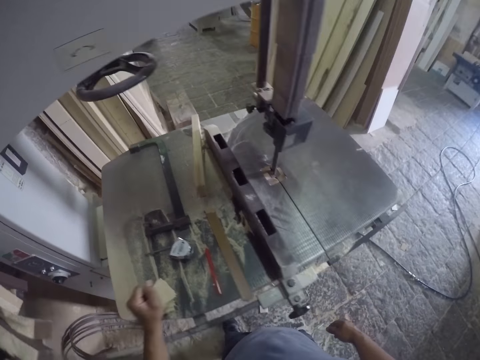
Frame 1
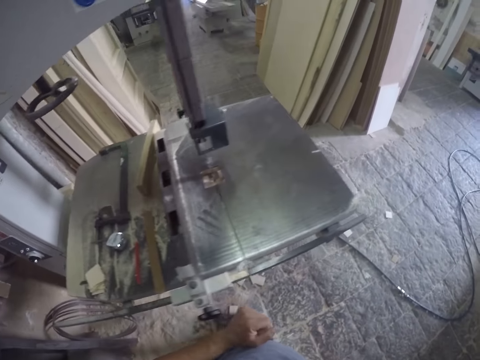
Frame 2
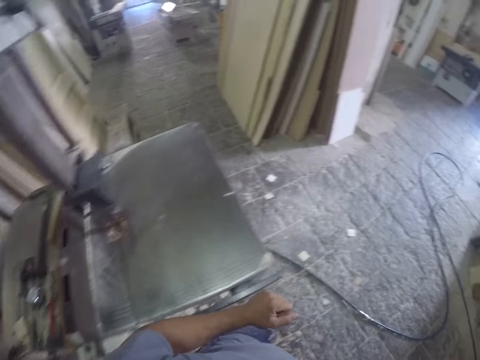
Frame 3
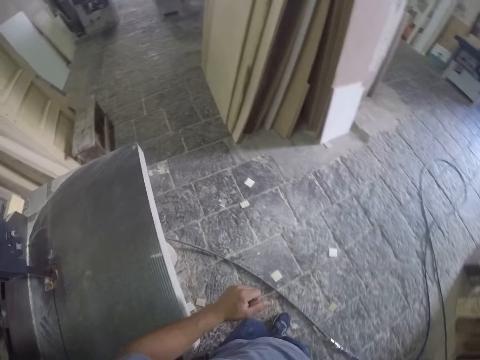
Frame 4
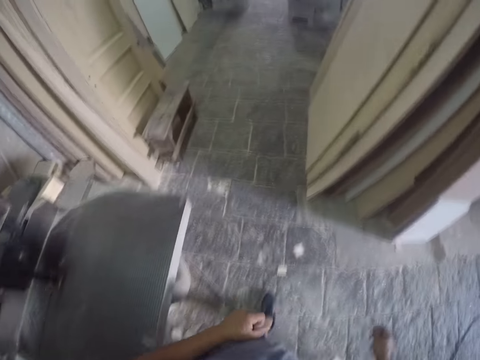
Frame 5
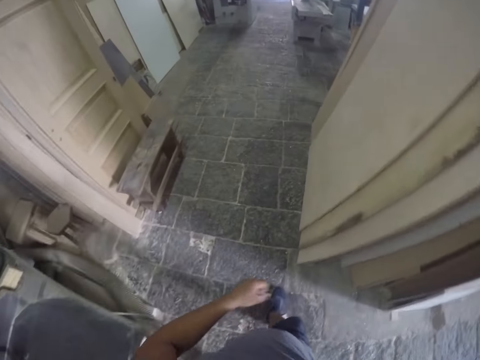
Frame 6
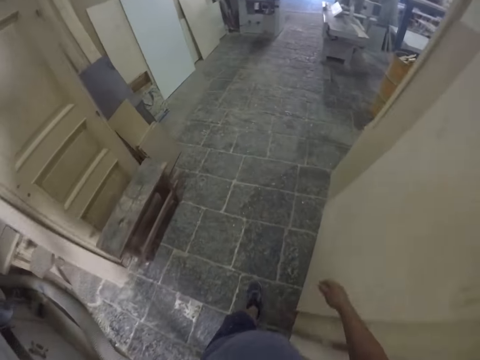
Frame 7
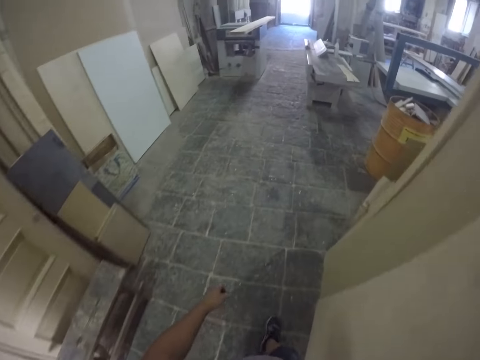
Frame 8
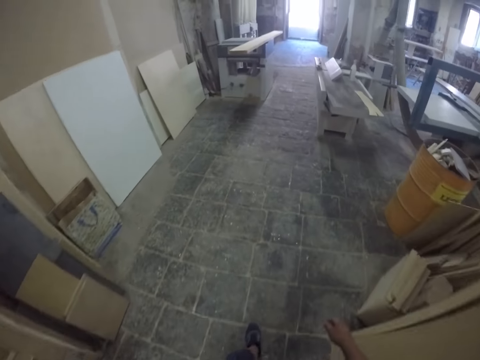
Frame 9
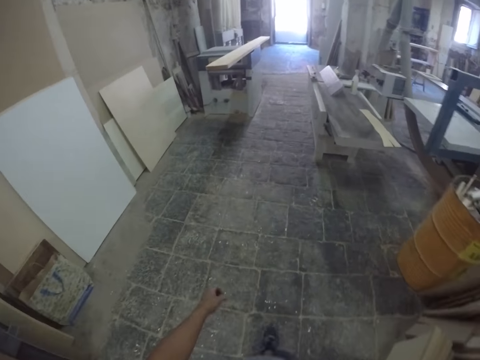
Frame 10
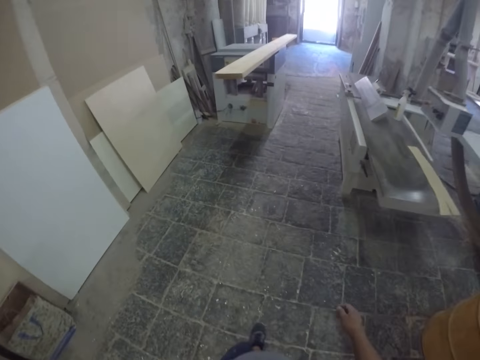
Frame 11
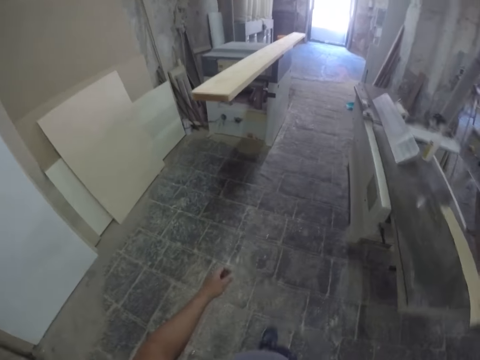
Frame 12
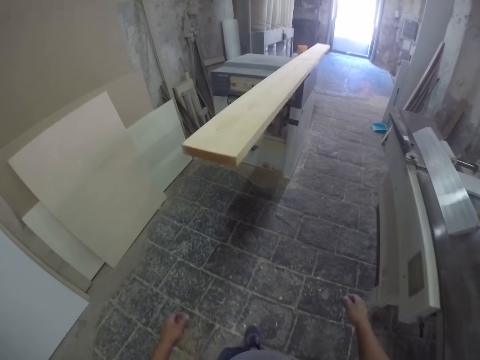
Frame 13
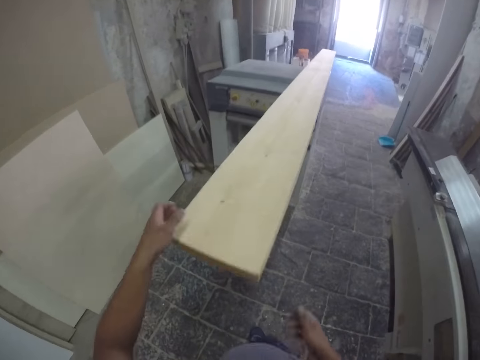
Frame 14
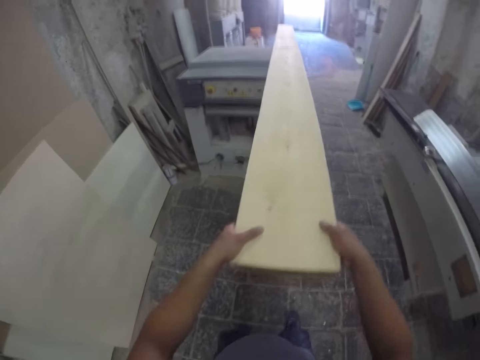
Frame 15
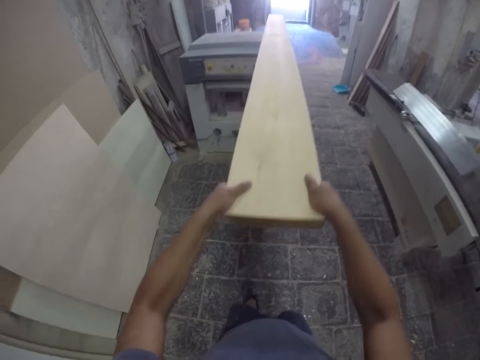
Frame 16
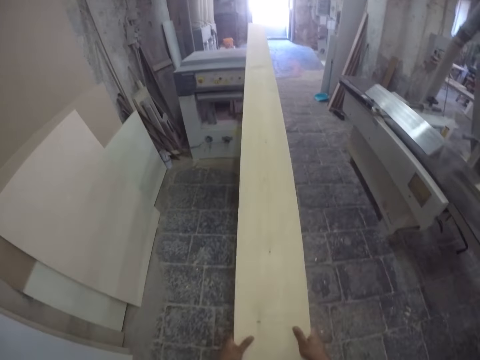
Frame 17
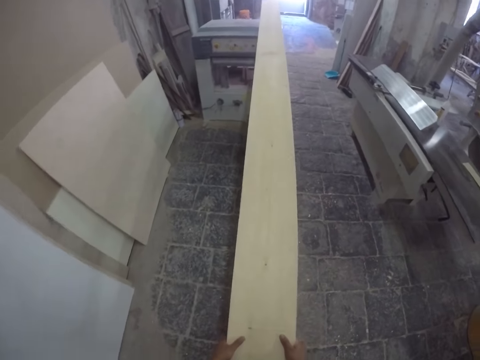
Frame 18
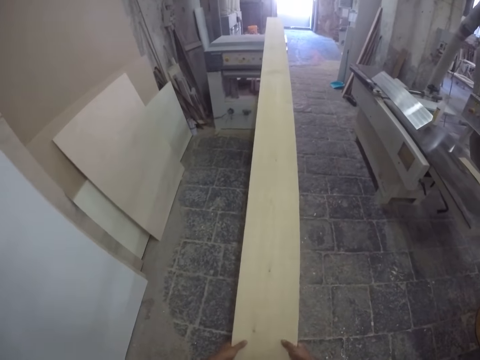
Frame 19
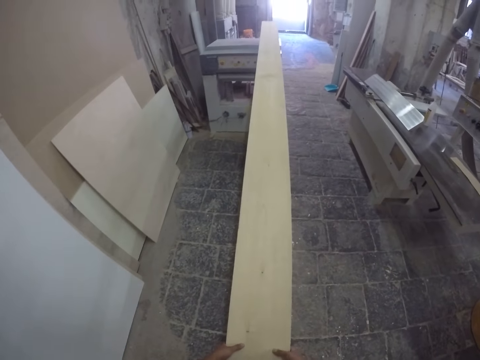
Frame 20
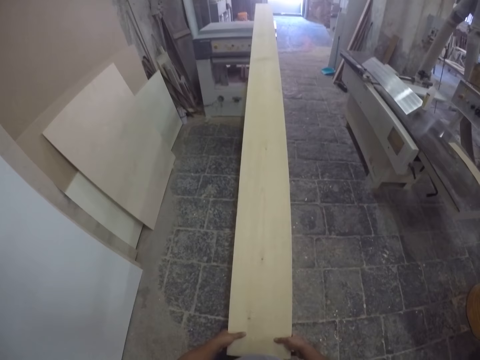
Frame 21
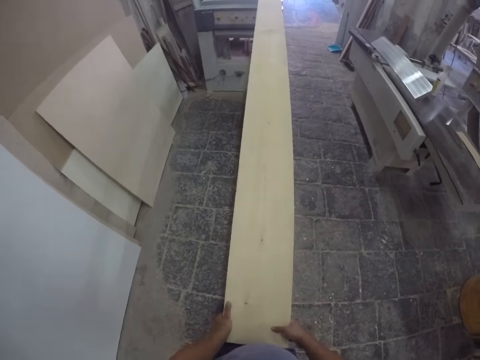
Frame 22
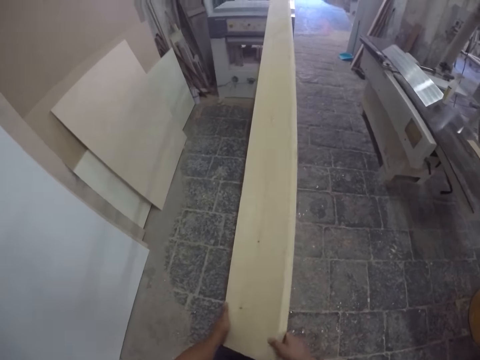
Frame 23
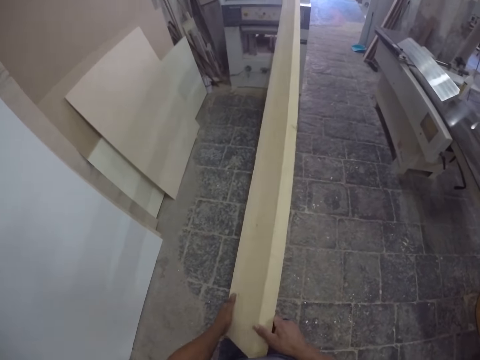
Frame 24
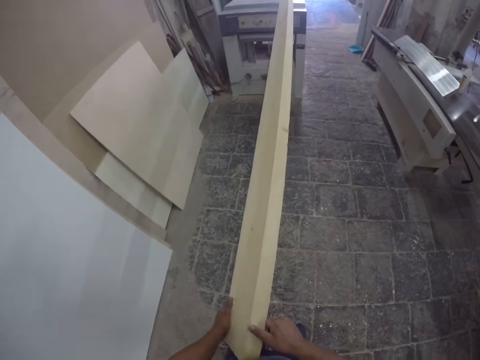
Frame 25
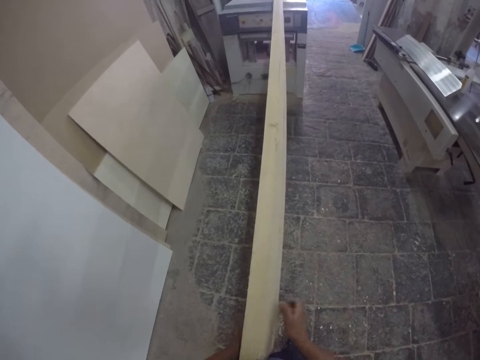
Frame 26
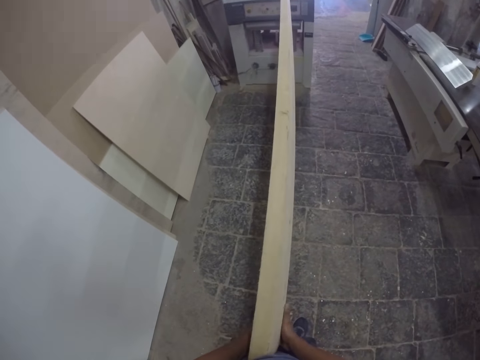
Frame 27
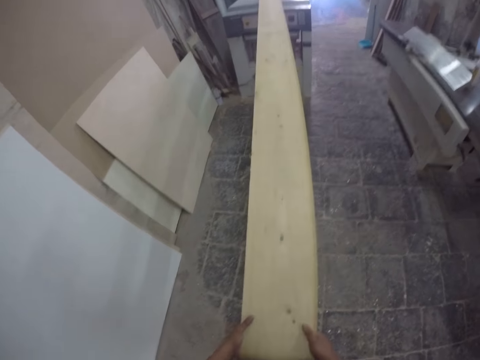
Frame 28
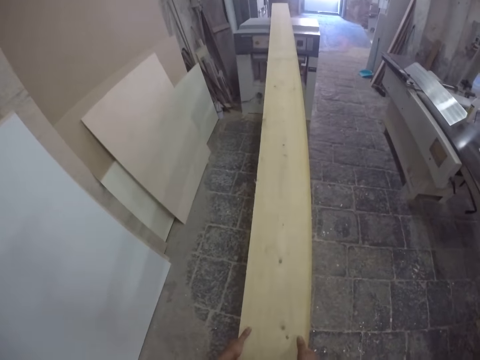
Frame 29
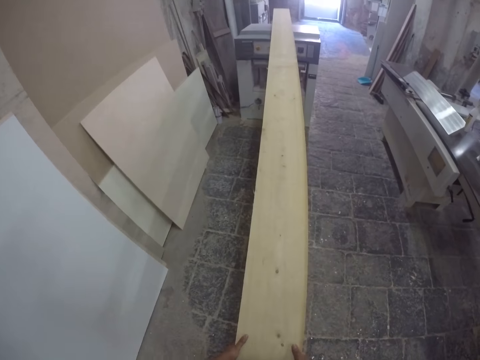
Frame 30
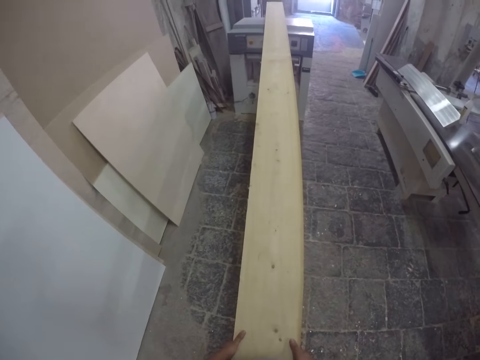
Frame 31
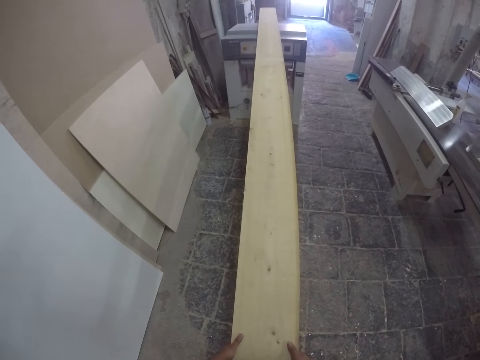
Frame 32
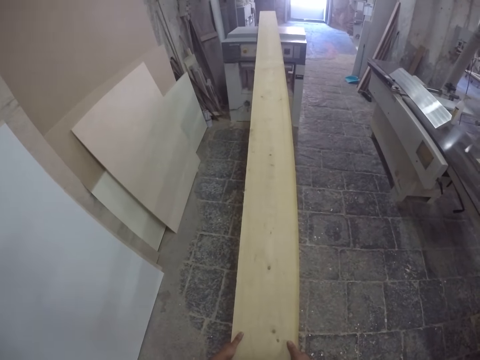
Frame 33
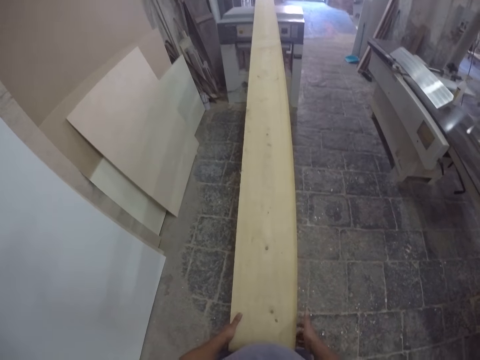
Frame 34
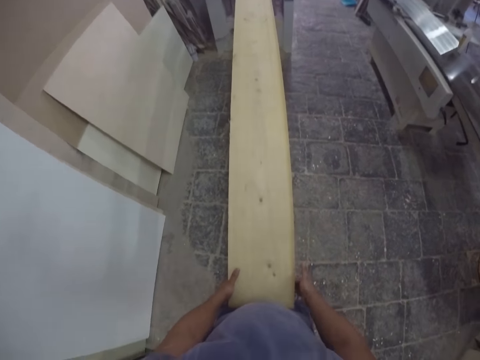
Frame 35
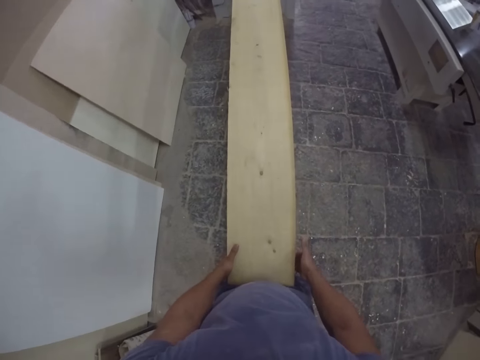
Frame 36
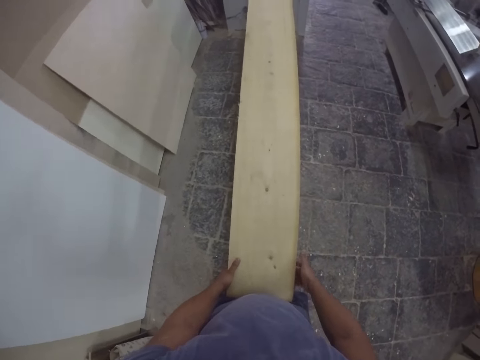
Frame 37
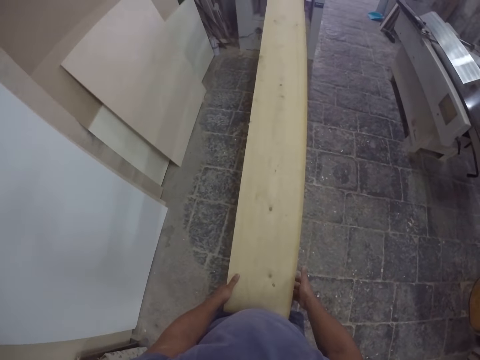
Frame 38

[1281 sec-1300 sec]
The camera wearer walks around the workshop. They pick up the wood. They pull the wood plank with both hands. They walk around the workshop. They flip the wood plank. They hold the wood plank with both hands.

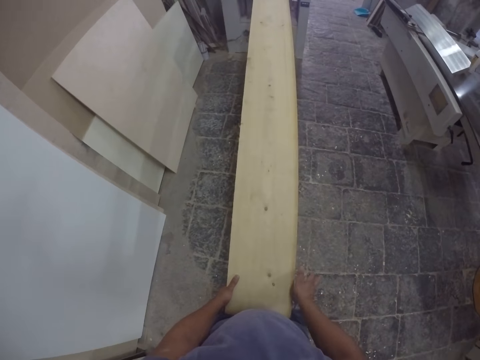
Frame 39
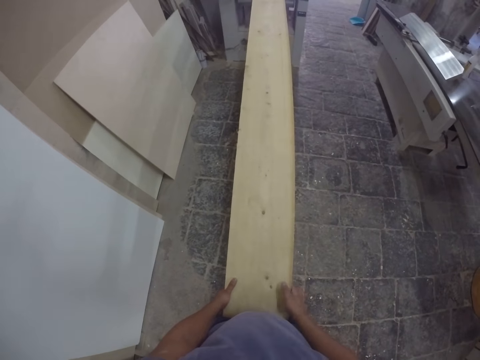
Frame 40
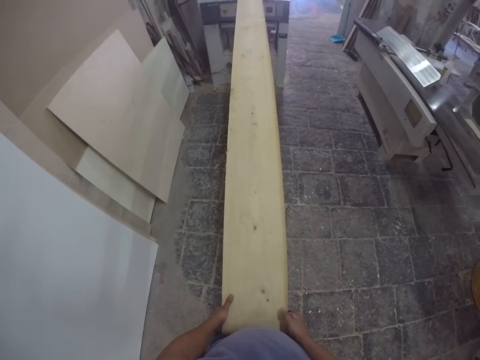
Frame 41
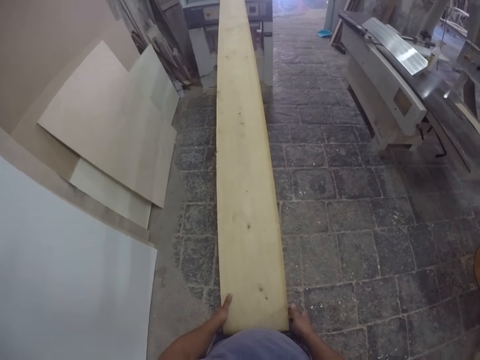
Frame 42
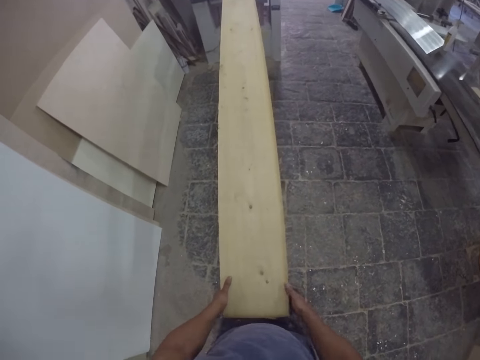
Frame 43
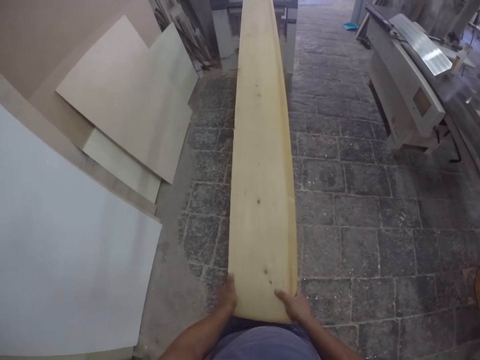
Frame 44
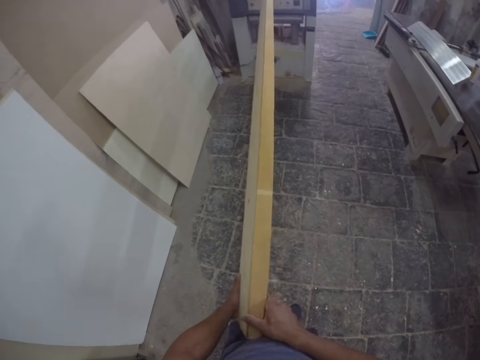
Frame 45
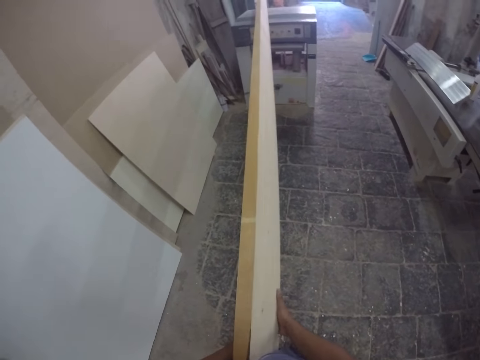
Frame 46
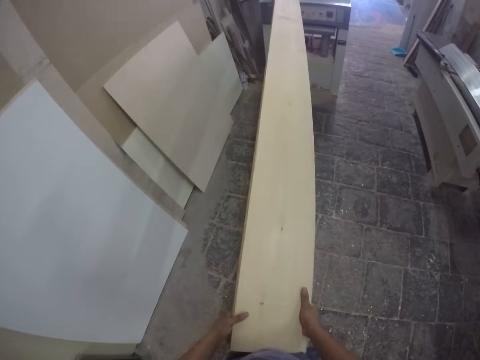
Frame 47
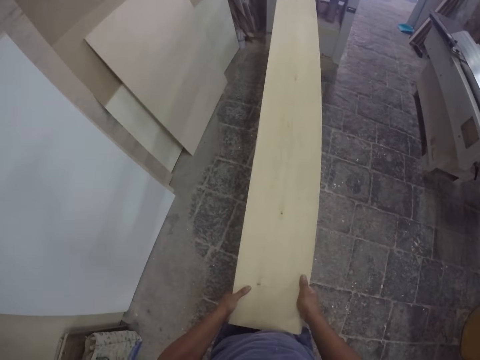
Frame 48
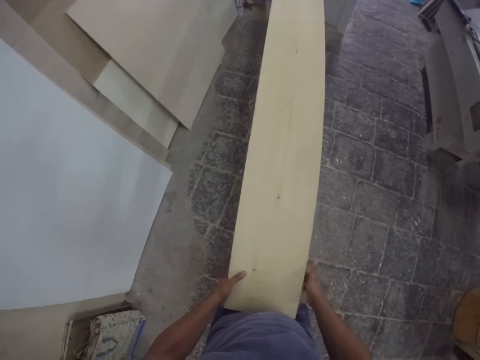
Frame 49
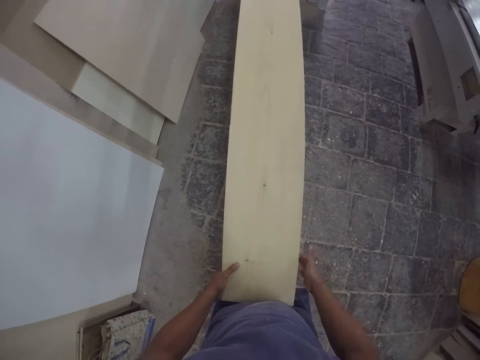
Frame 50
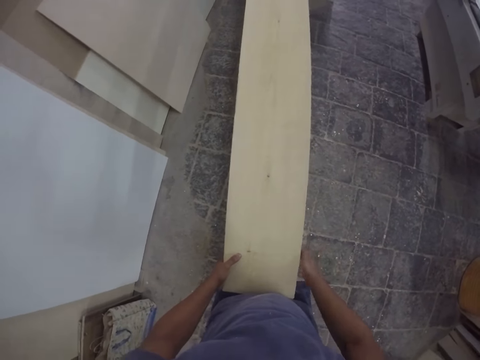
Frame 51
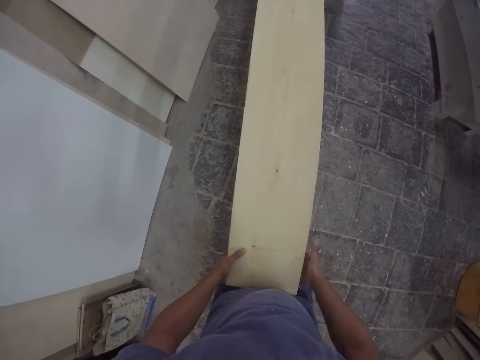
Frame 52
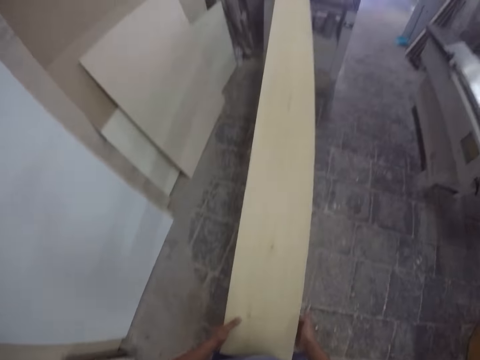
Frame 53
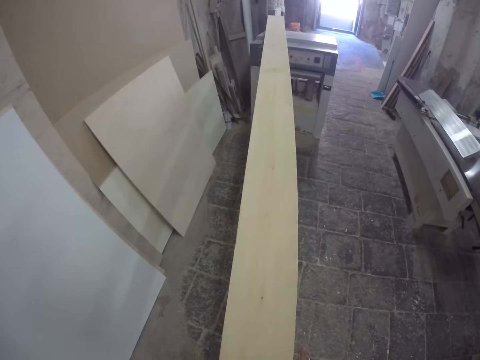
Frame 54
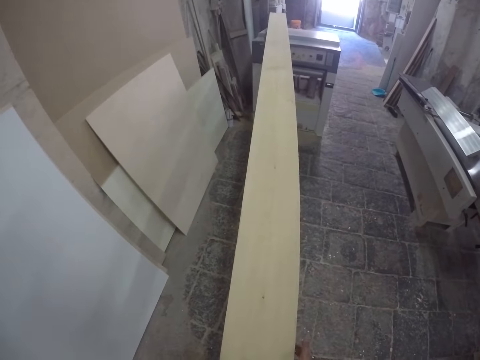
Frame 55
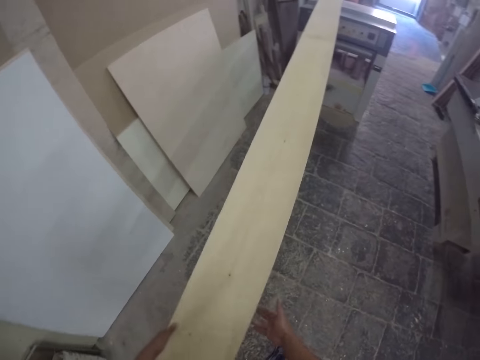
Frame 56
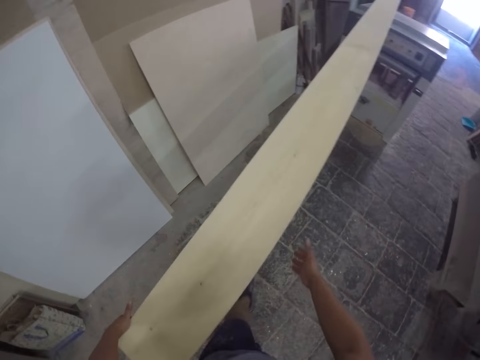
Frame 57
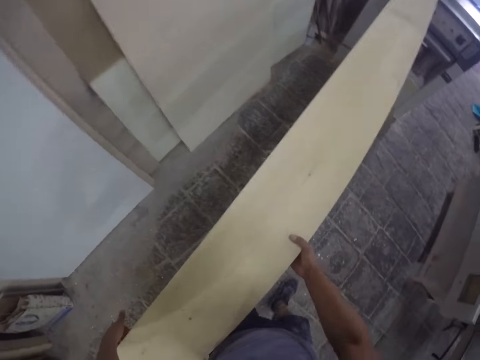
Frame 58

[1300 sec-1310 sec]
The camera wearer flips the wood plank. They hold the wood plank with both hands.
